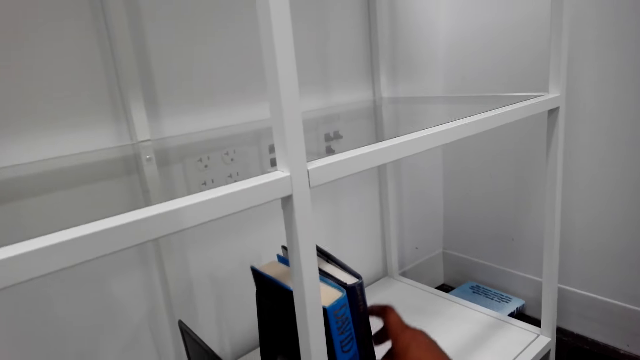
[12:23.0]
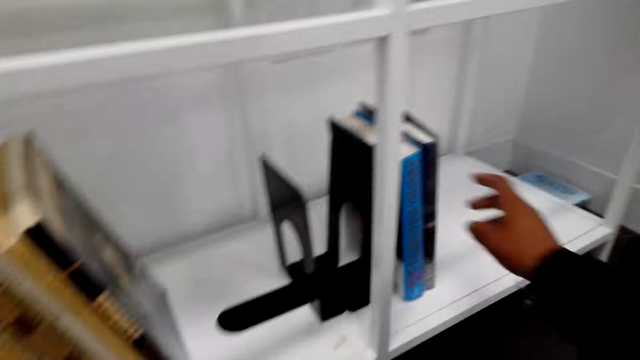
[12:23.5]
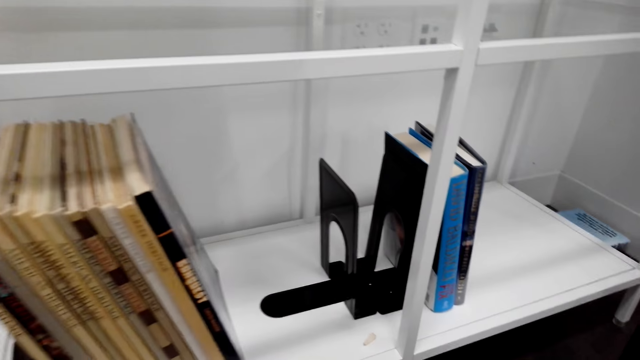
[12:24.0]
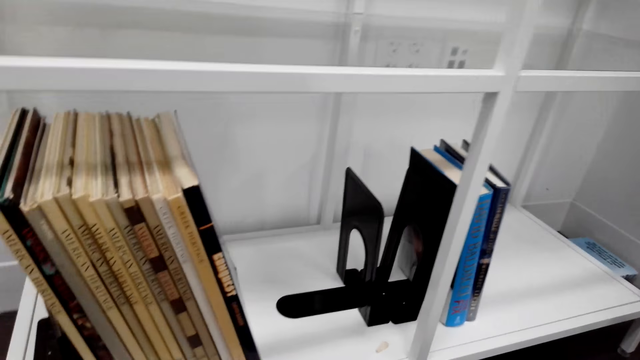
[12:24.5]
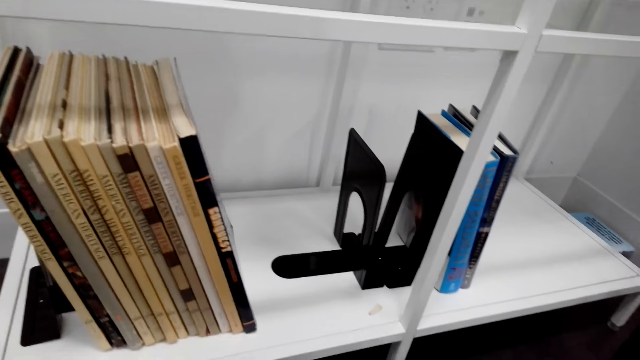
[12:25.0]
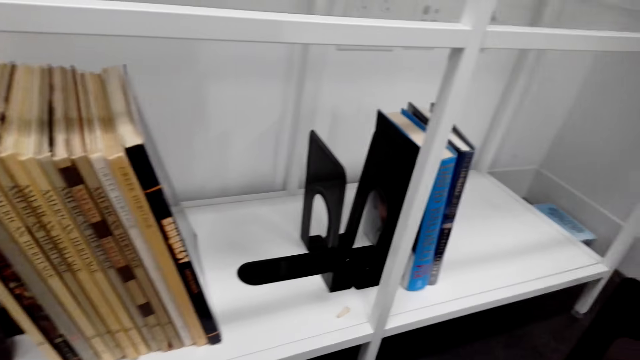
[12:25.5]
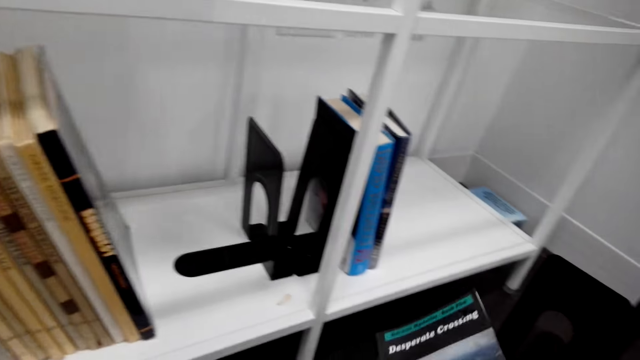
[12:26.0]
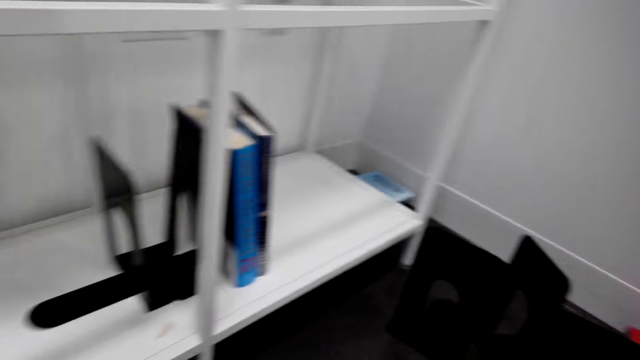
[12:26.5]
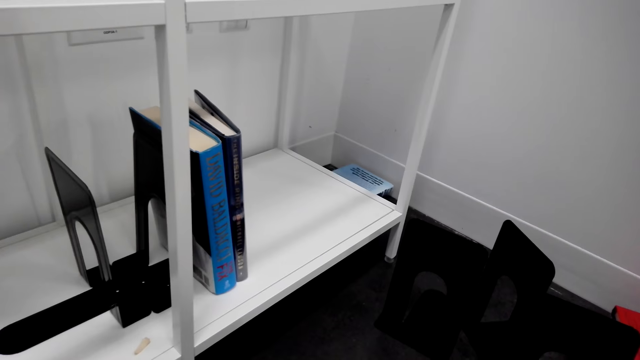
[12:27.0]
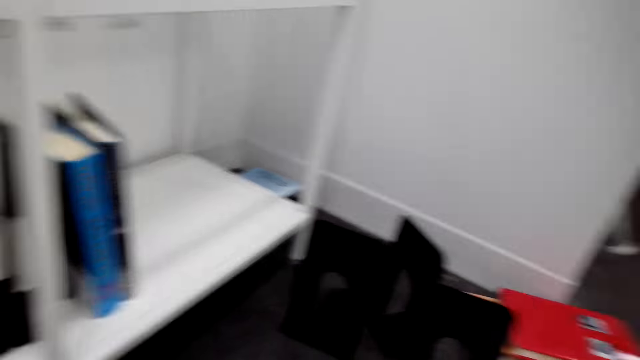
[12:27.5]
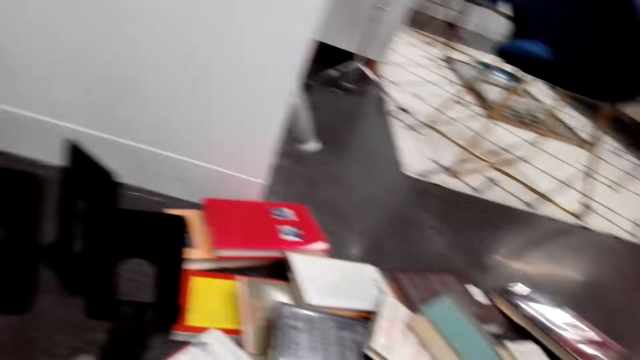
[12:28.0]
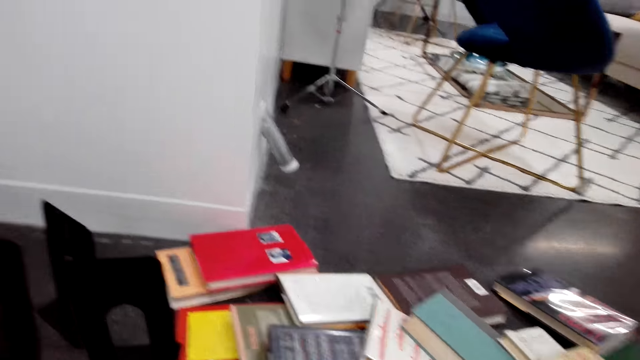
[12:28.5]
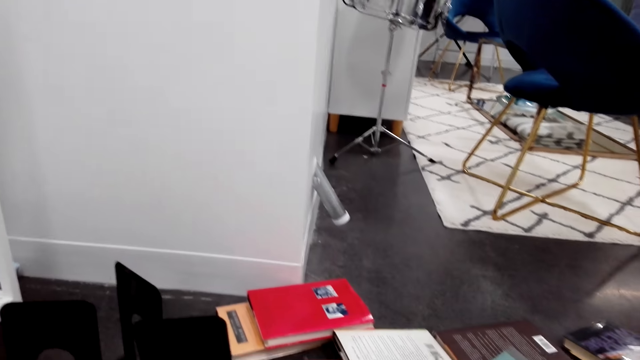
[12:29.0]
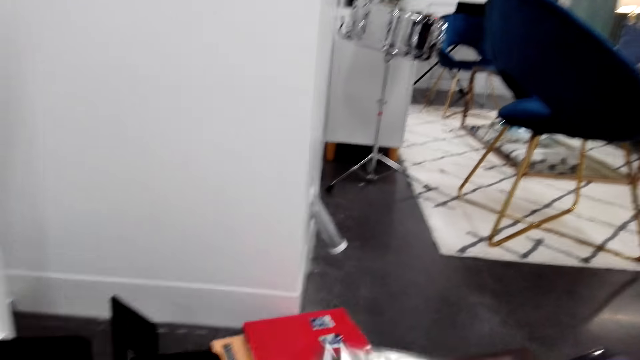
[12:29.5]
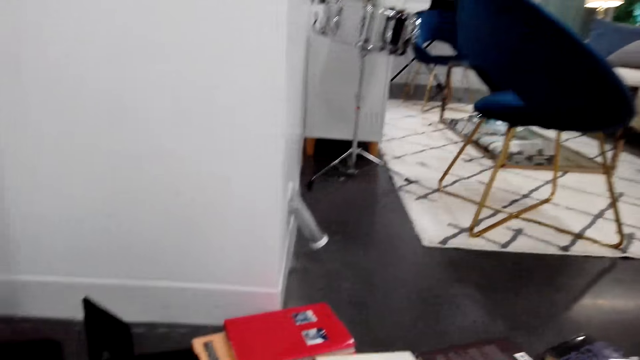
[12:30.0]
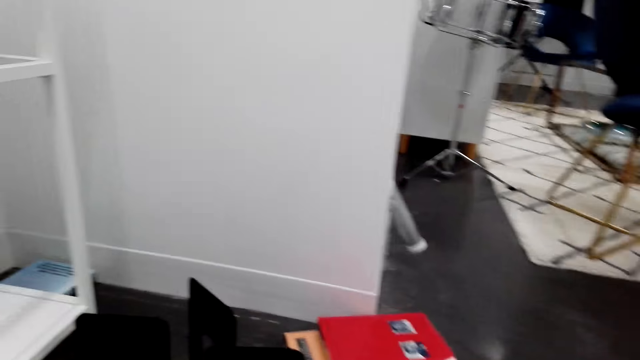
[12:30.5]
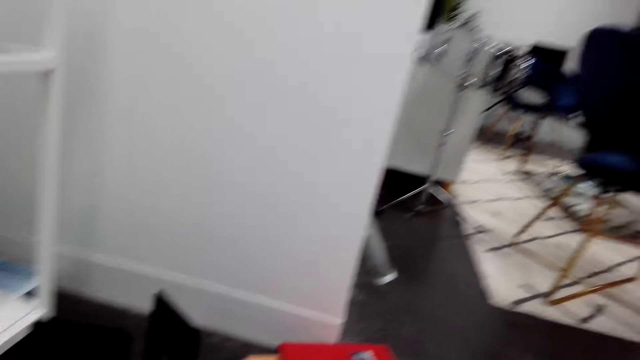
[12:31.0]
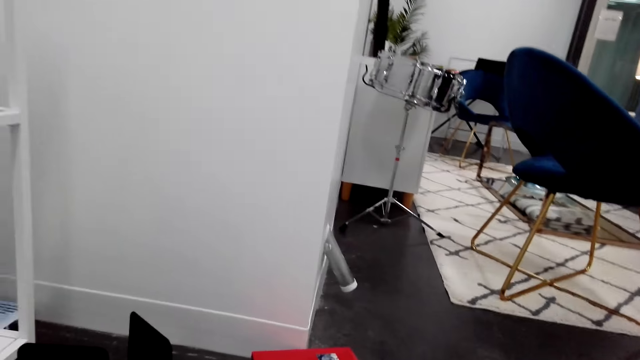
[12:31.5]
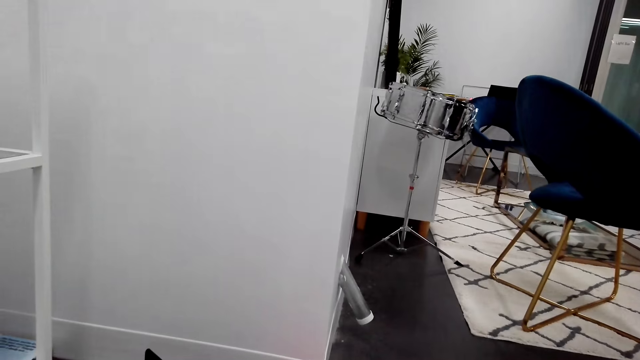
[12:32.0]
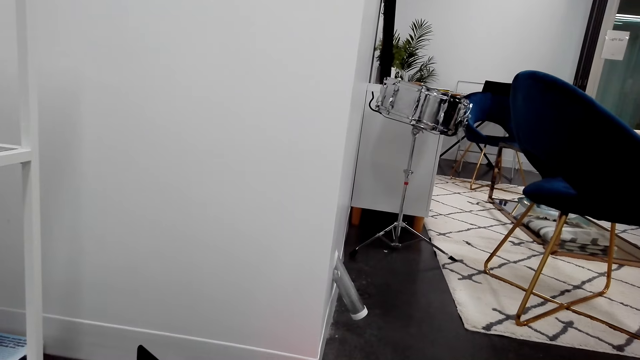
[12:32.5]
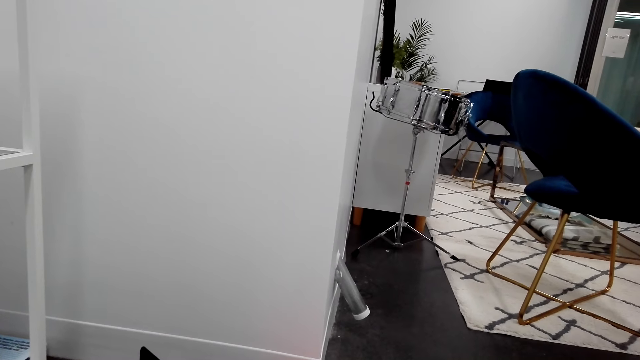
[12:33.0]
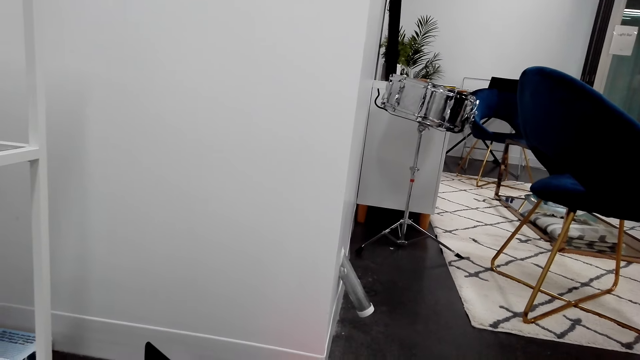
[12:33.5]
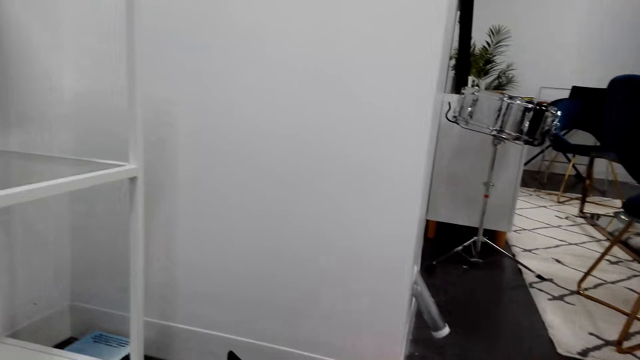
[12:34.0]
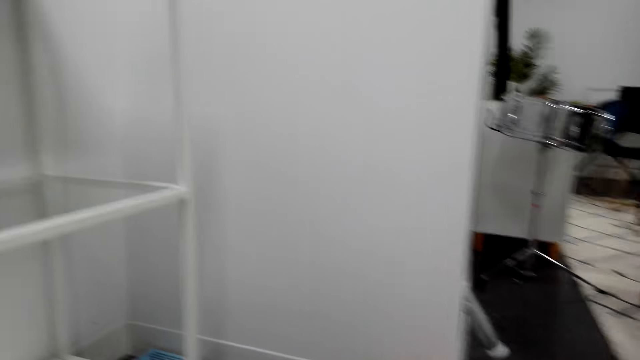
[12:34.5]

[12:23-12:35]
The camera wearer places the book on the shelf. They pick up a book from the floor.

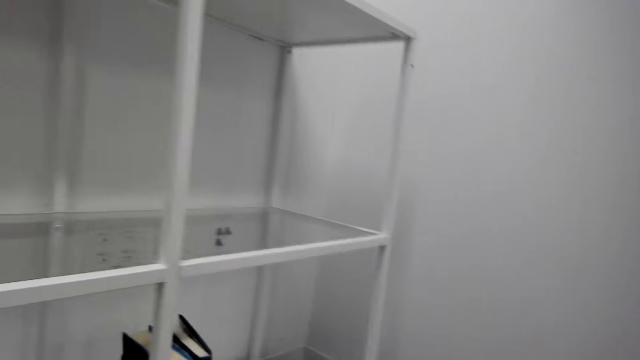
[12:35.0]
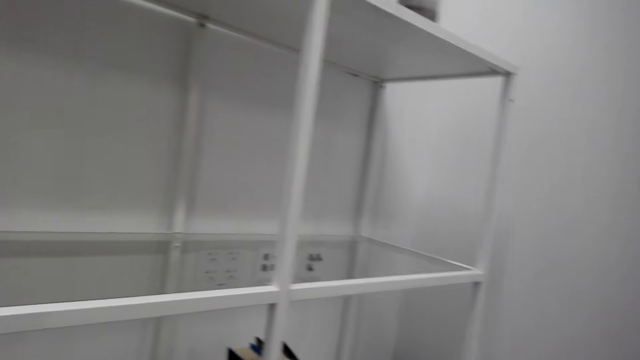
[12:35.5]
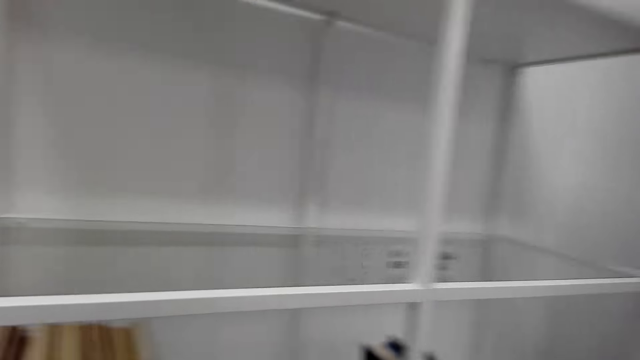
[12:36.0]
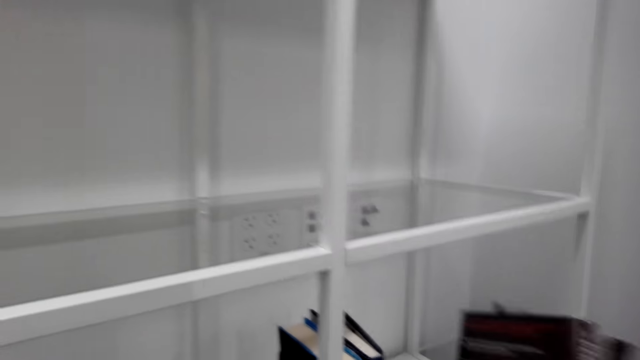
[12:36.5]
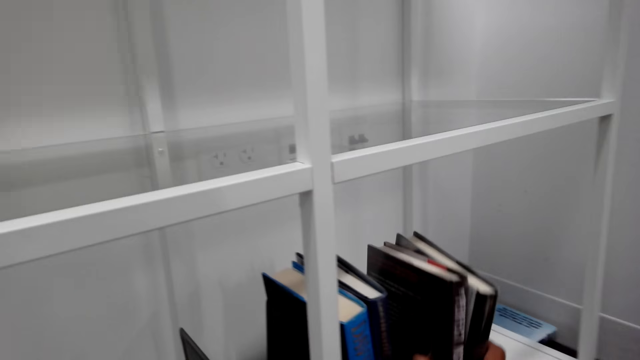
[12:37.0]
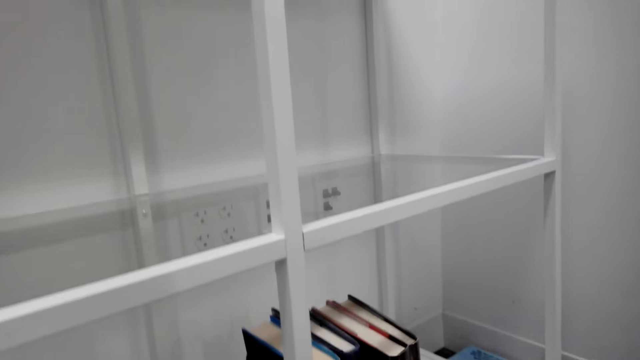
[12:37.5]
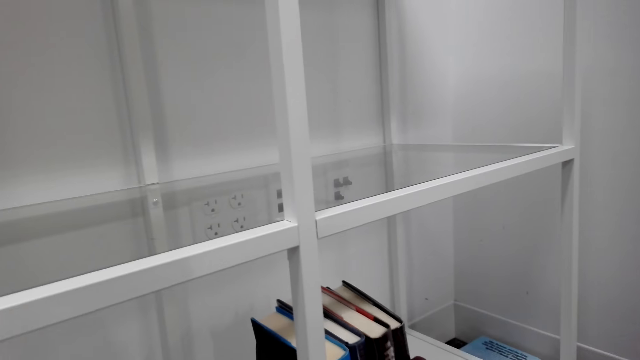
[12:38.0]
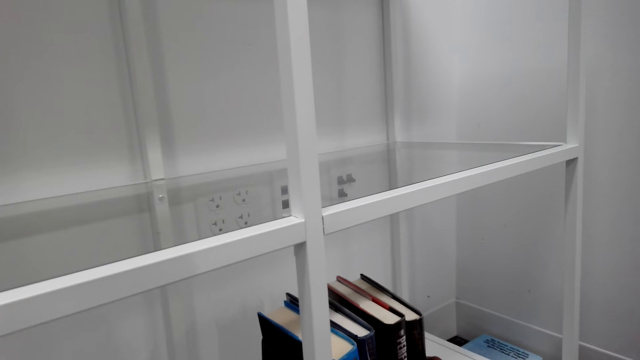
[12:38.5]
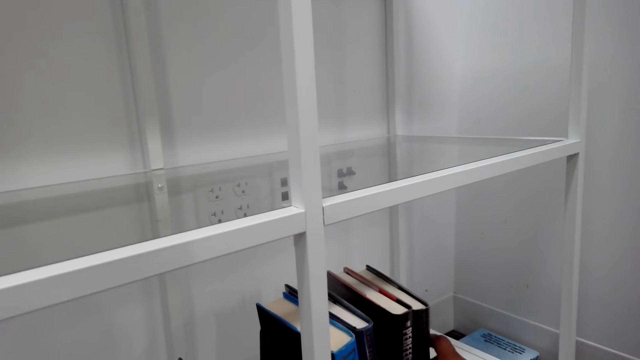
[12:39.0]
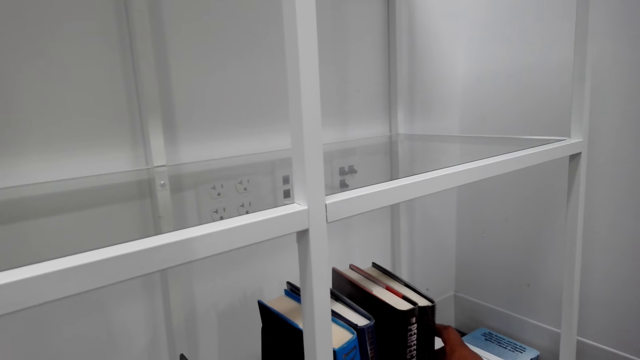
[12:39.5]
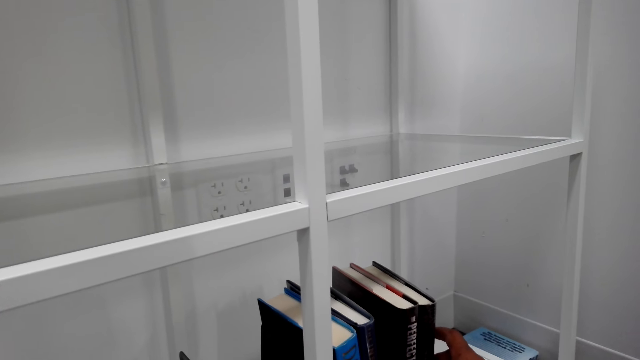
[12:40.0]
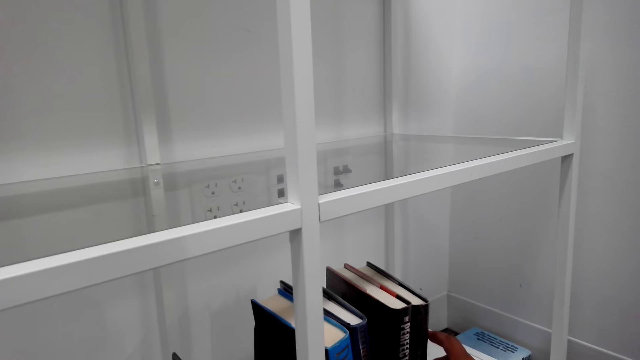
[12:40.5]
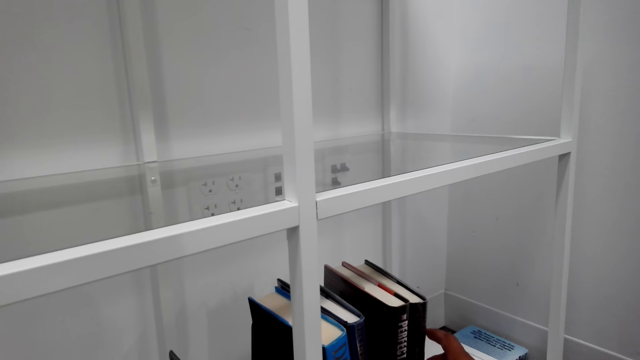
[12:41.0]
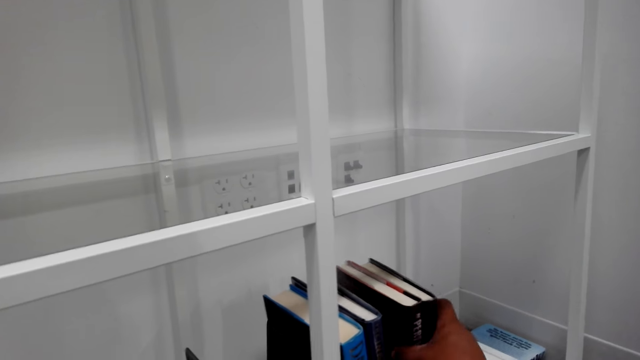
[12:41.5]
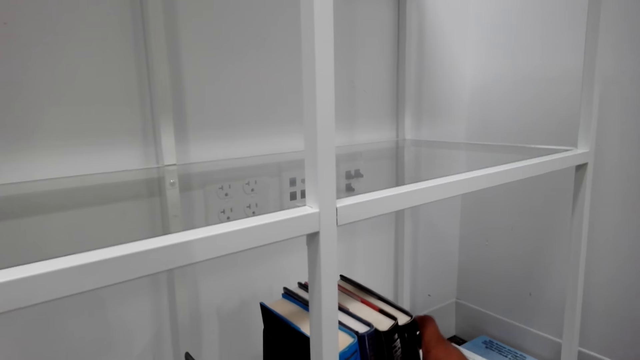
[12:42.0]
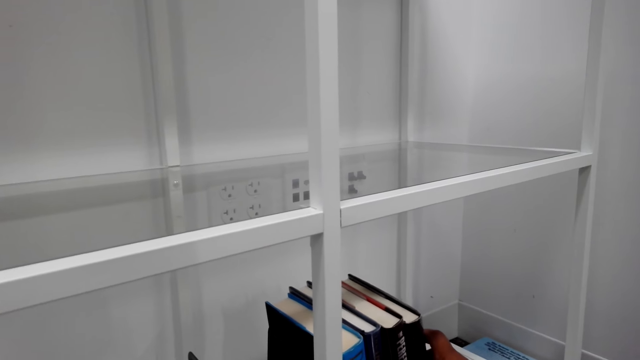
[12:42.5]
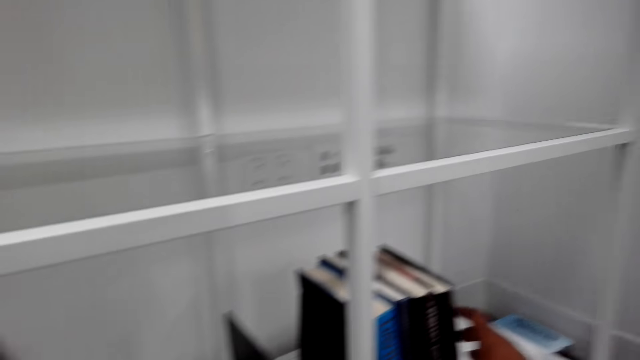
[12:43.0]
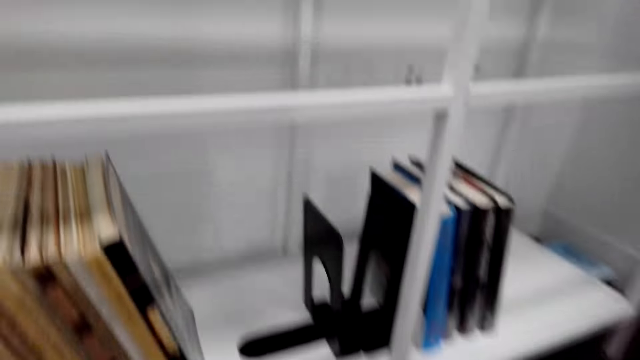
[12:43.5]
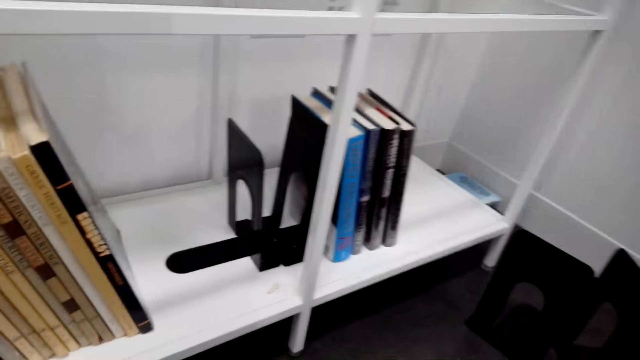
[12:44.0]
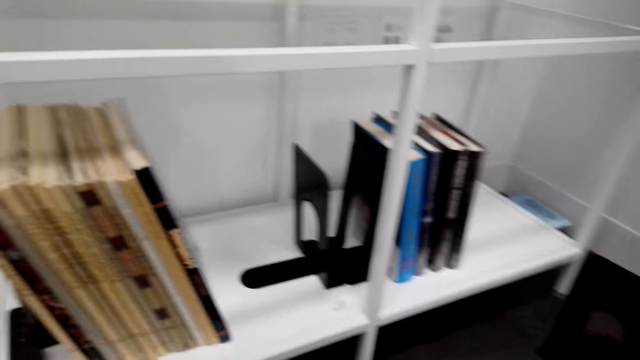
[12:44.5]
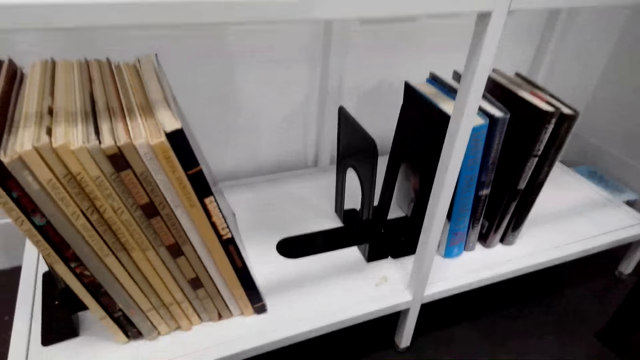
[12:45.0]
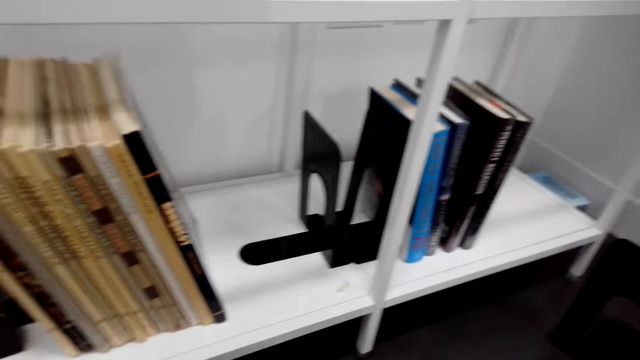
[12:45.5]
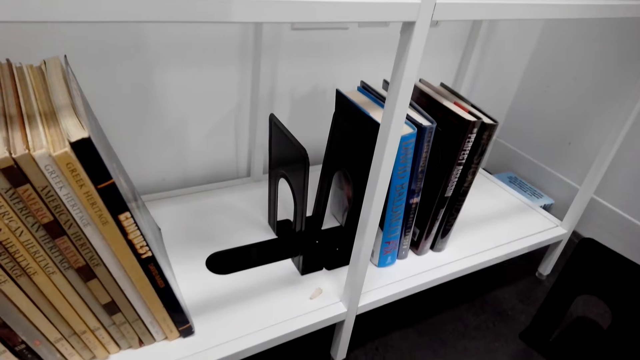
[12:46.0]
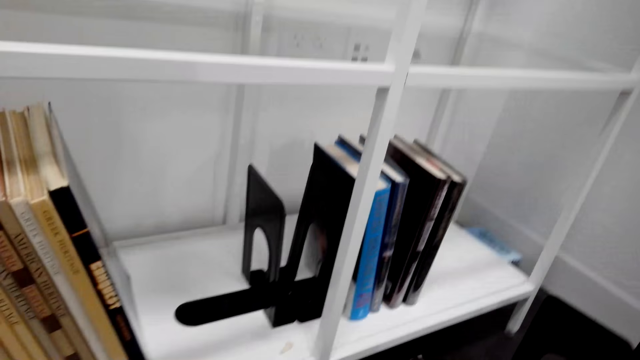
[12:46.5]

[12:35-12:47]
The camera wearer places the book on the shelf. They pick up a book from the floor.
